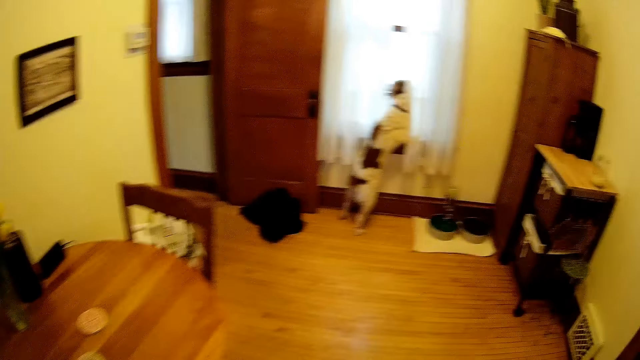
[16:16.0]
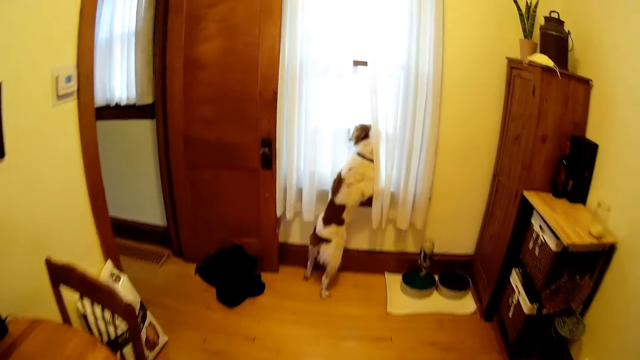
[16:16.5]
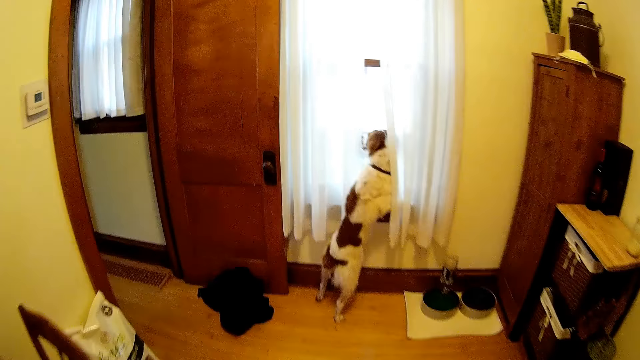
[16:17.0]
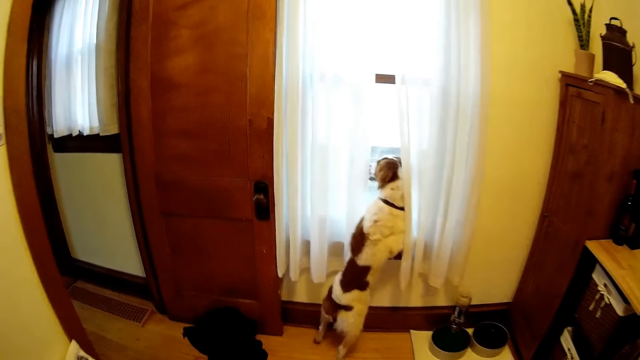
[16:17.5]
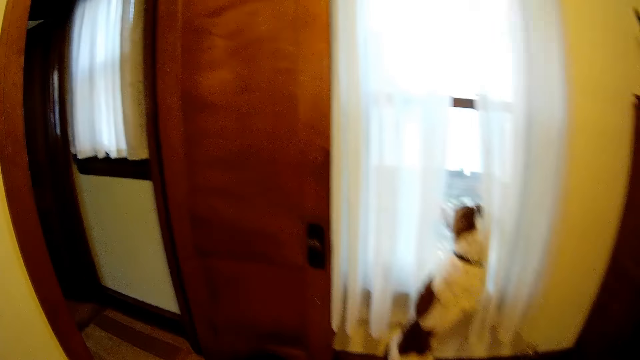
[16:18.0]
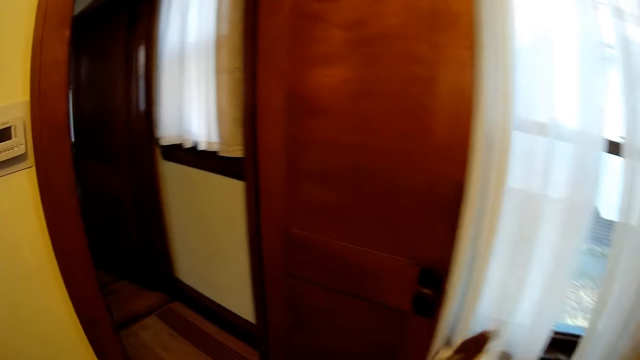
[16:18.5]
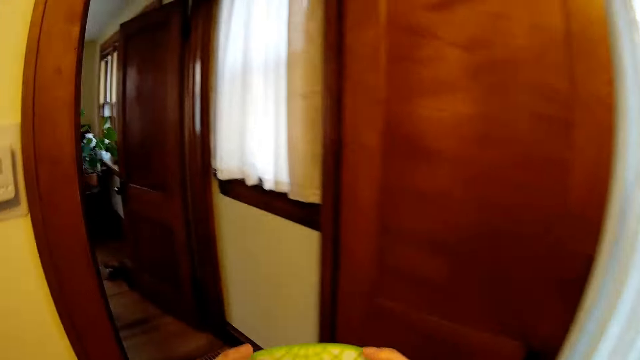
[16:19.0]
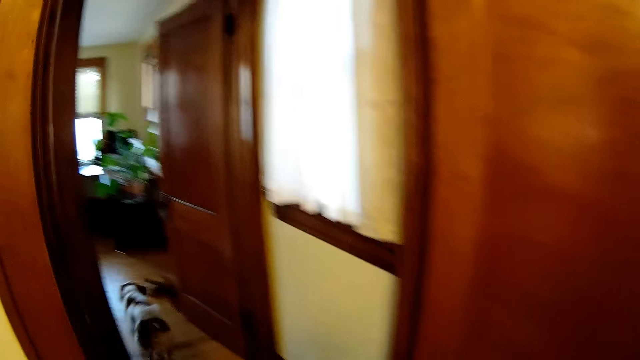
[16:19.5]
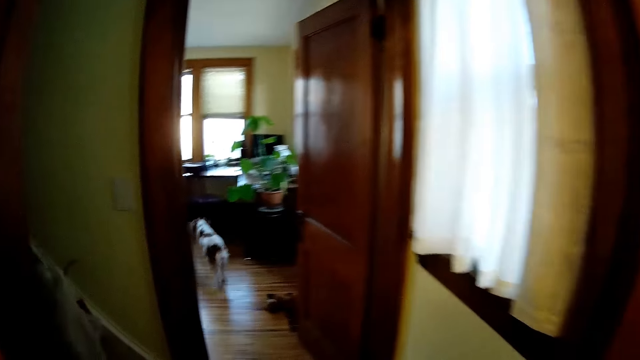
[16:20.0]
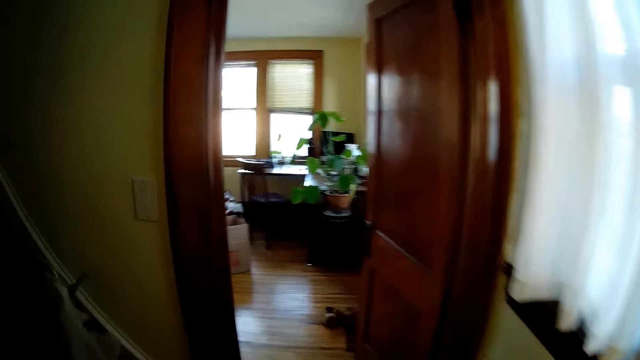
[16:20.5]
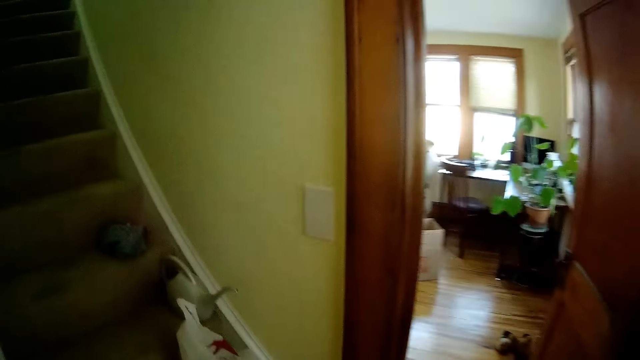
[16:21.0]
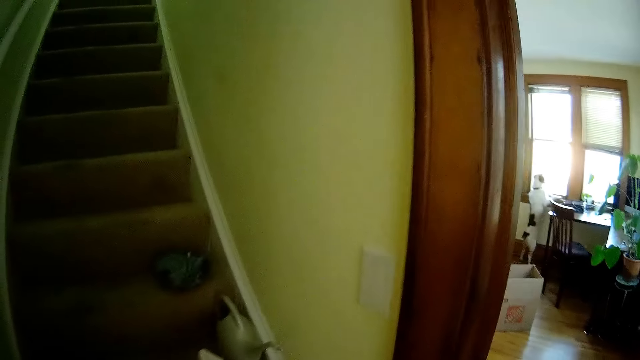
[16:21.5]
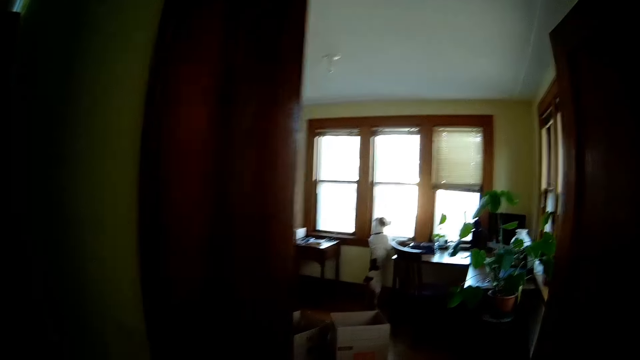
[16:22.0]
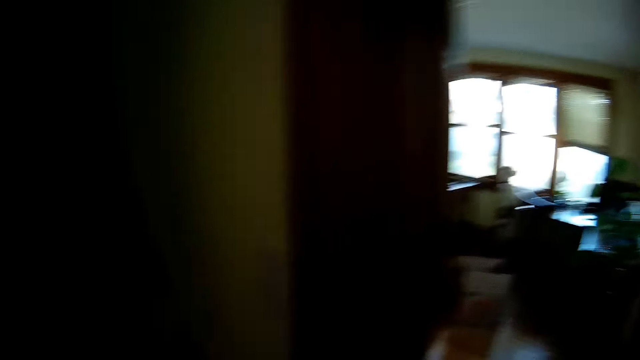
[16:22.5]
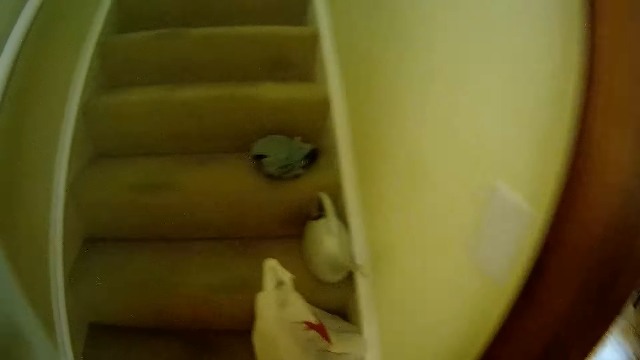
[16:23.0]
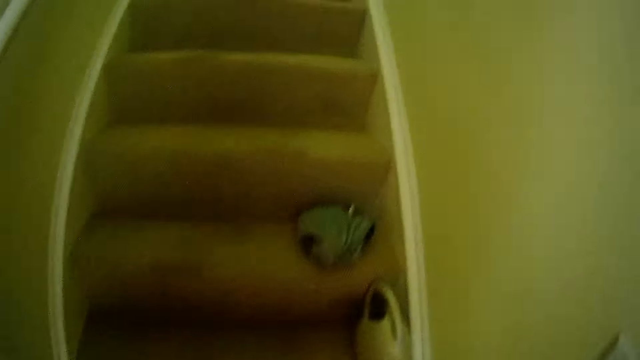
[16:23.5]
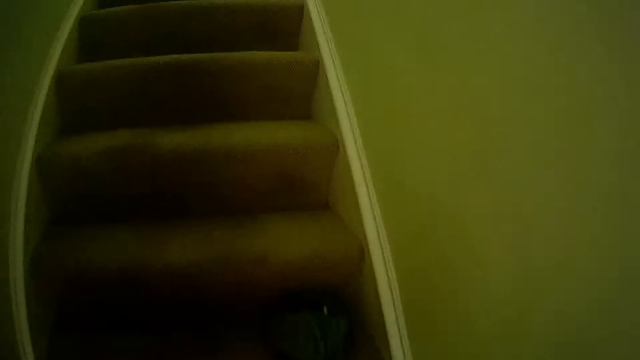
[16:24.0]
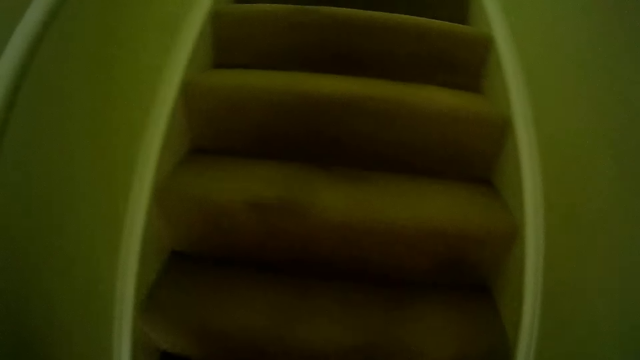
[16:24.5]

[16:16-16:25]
The dog runs to an office. The dog looks out of a window. The camera wearer walks up a staircase.

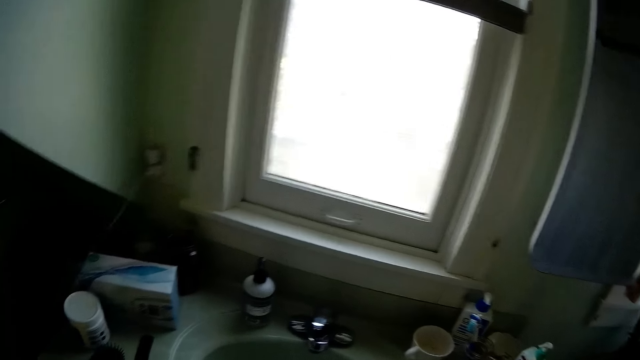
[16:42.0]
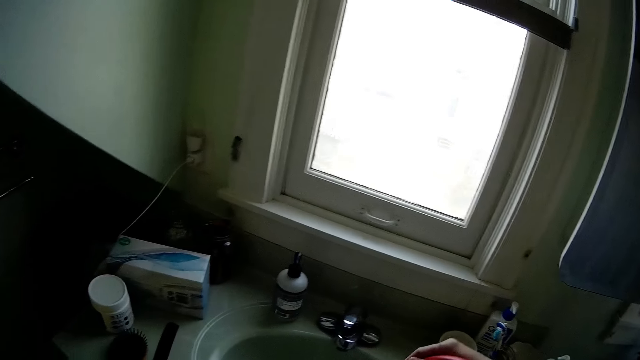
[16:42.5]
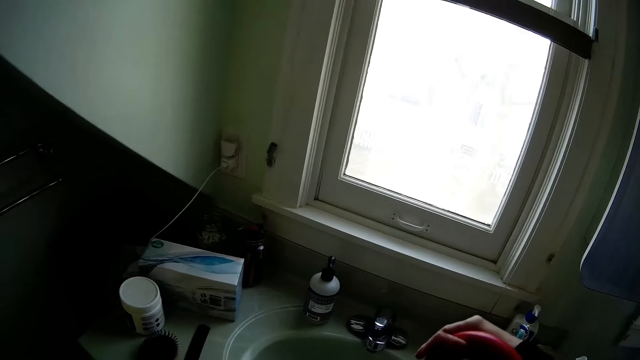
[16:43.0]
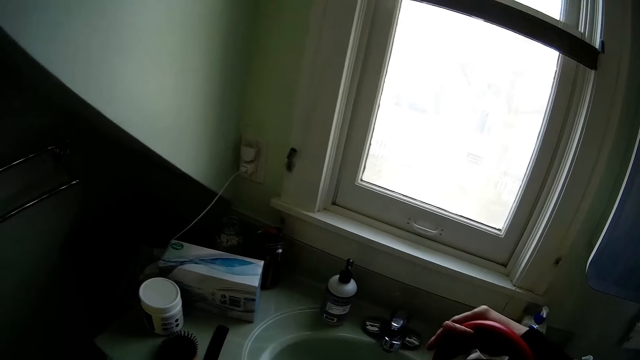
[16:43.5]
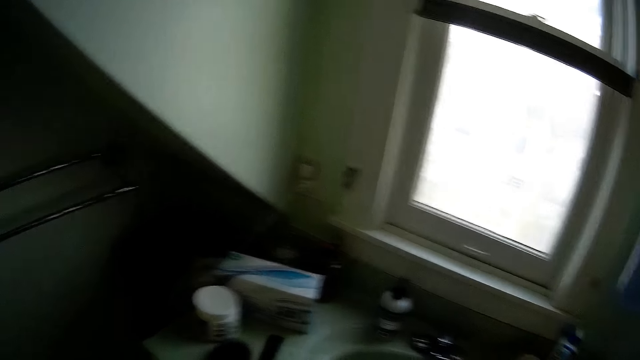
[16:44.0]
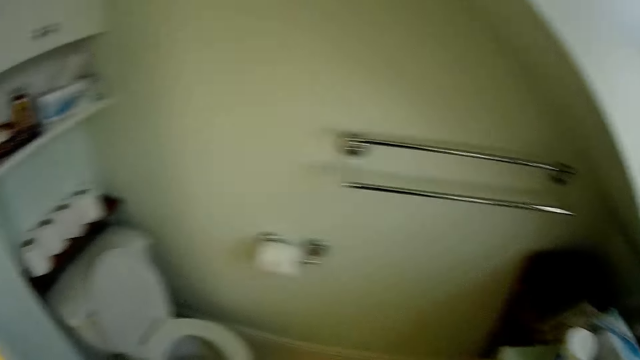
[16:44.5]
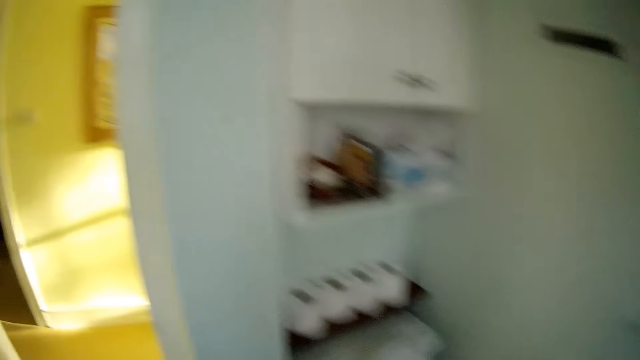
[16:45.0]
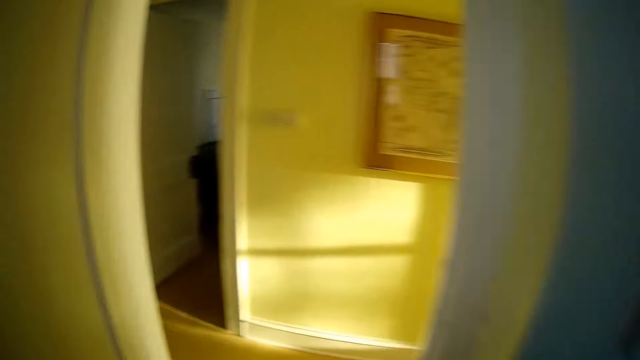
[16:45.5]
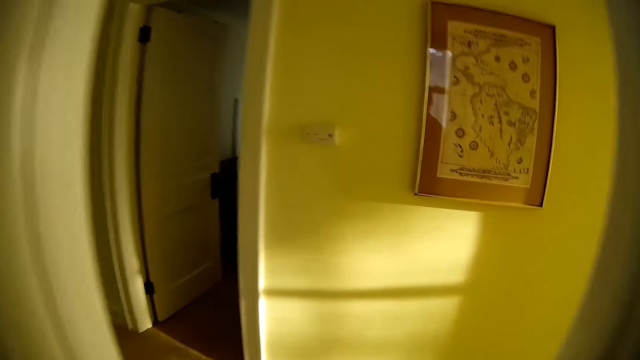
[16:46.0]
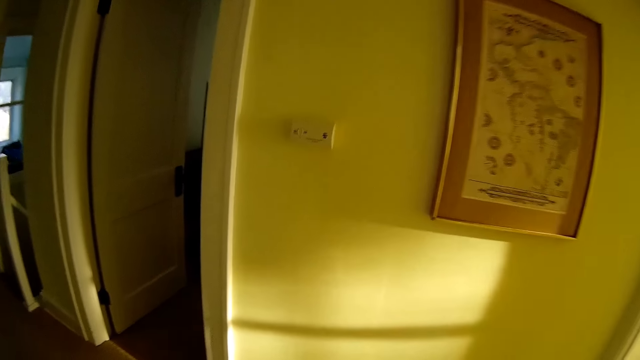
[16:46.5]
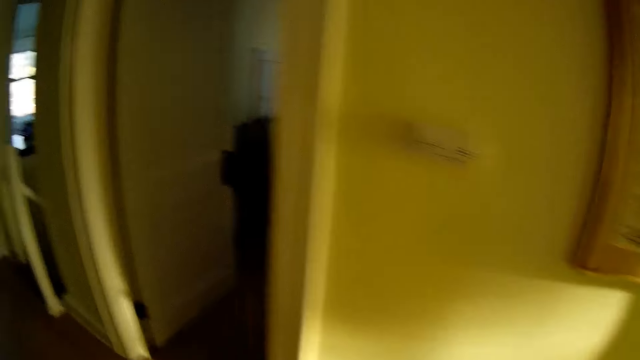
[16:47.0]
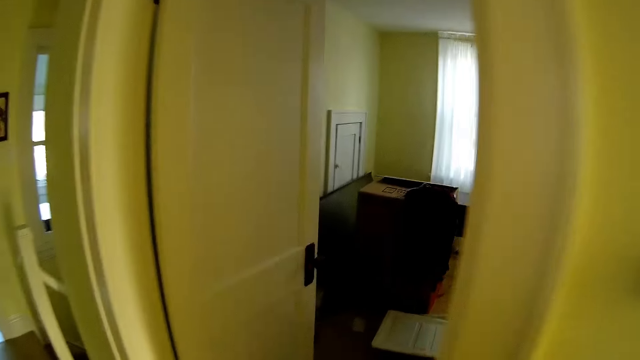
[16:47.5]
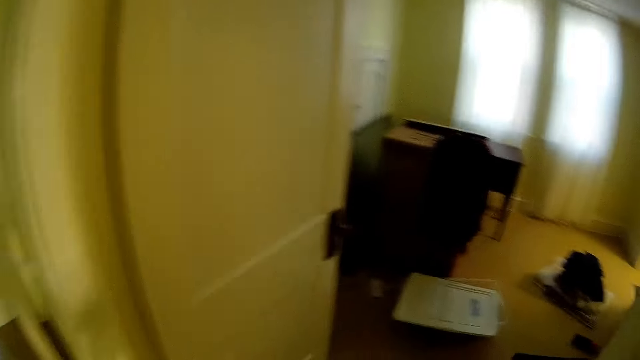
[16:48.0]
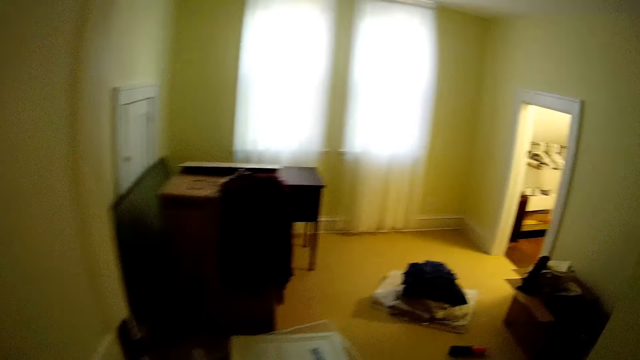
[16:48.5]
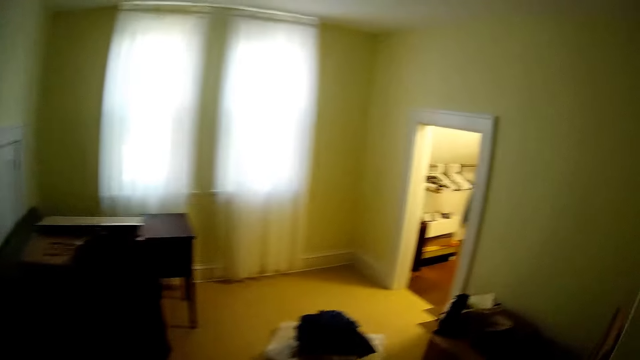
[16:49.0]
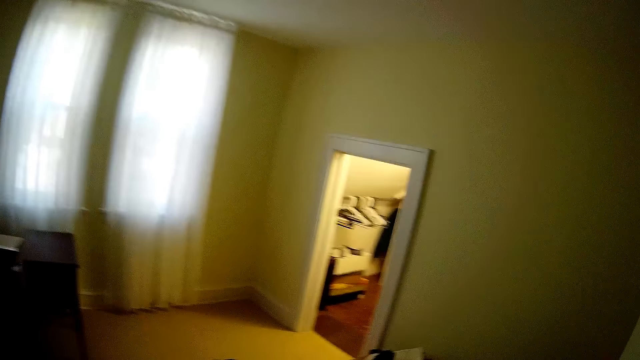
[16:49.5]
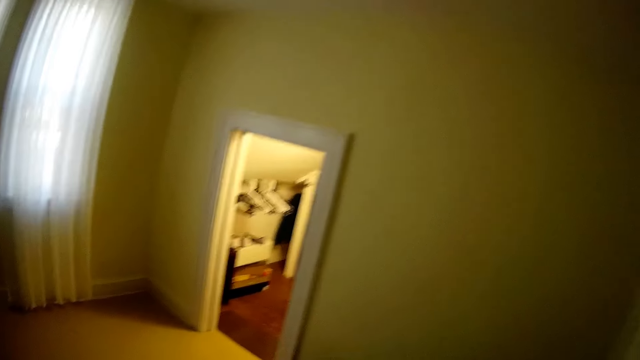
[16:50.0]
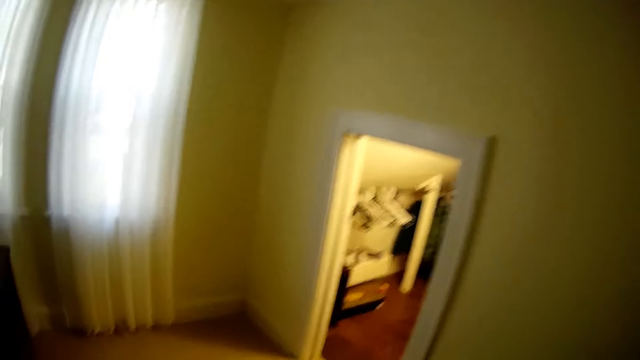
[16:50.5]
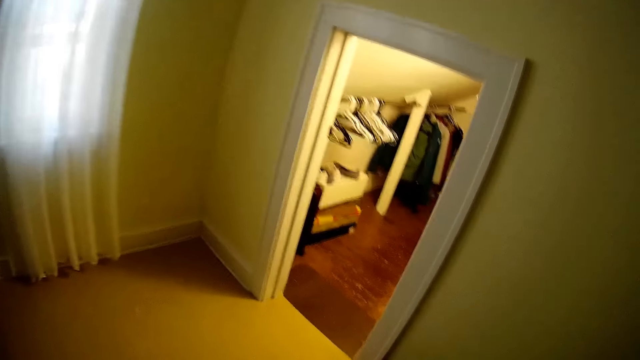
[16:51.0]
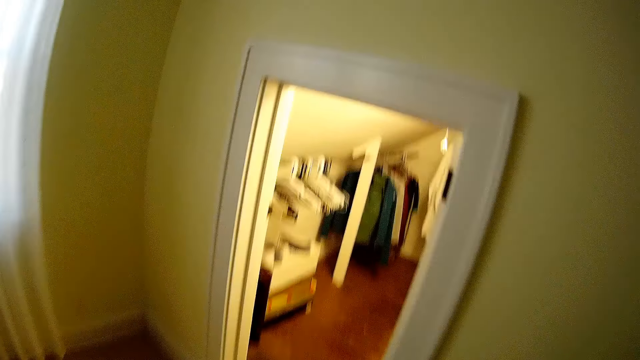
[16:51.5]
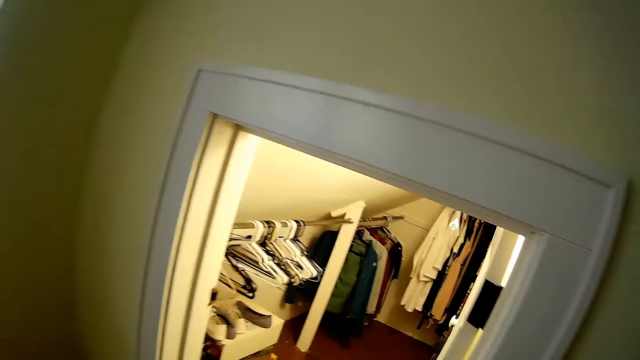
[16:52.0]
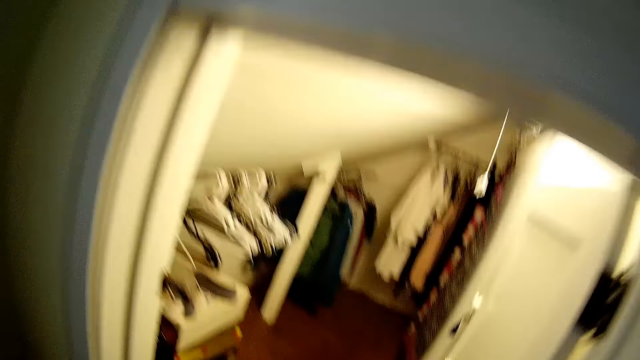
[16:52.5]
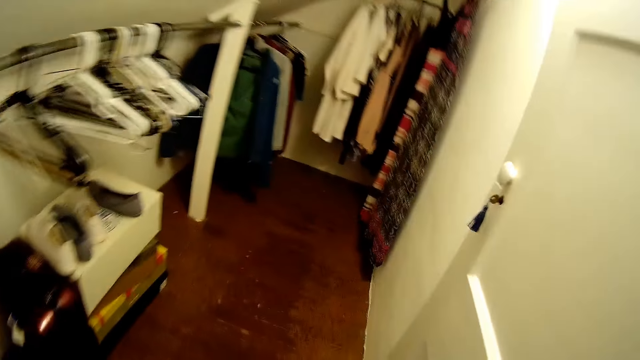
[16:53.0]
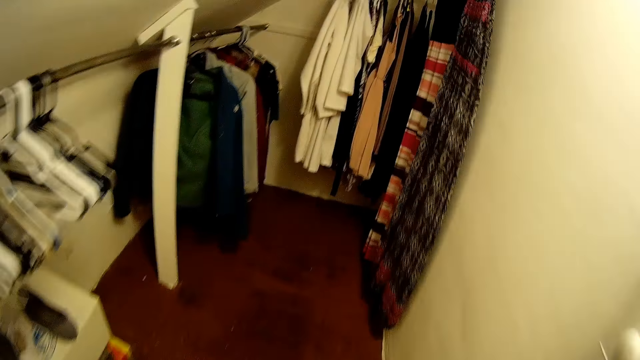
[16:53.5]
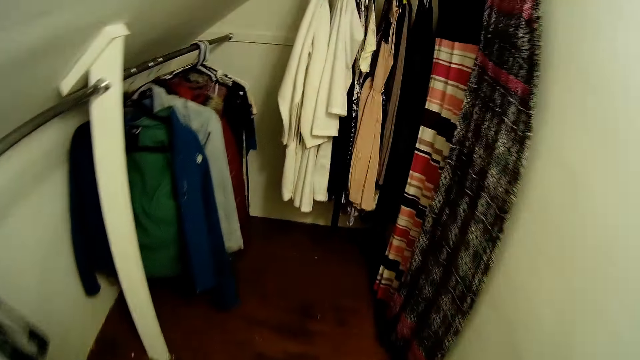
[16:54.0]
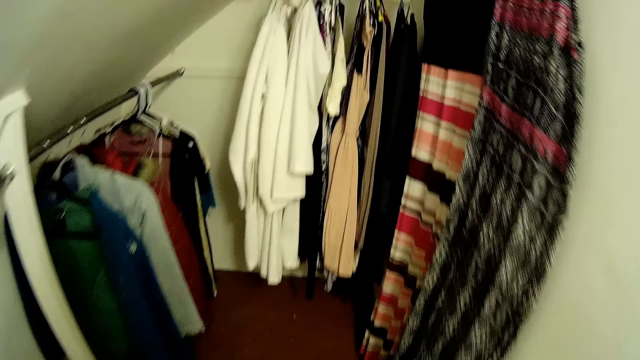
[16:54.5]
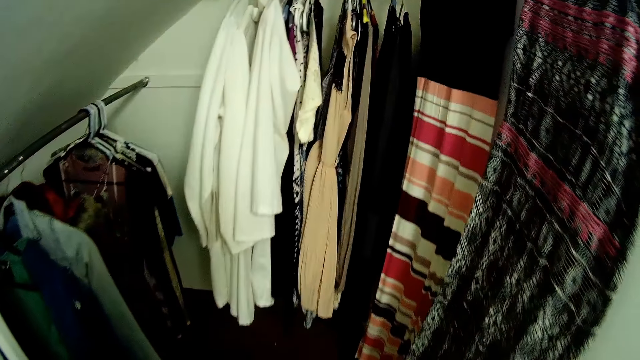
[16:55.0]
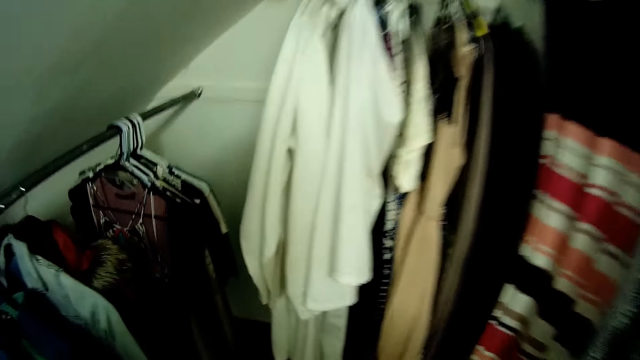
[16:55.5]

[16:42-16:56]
The camera wearer holds the kettle over a sink with her right hand. She pours the container content. She walks to a bedroom. She walks into a walk-in closet.
